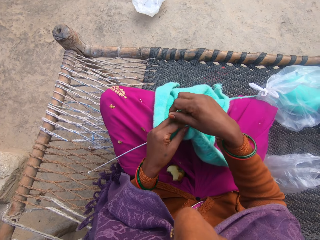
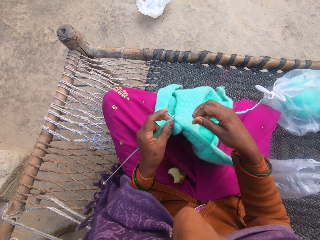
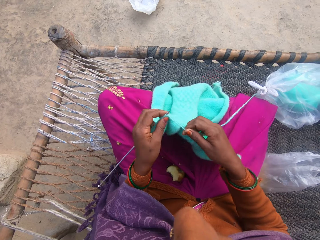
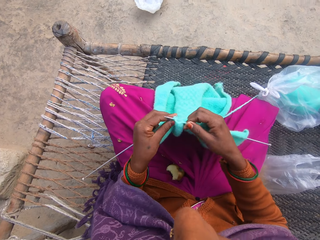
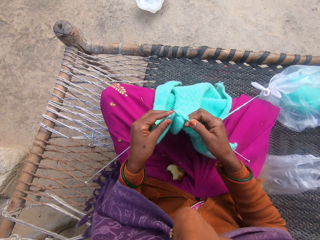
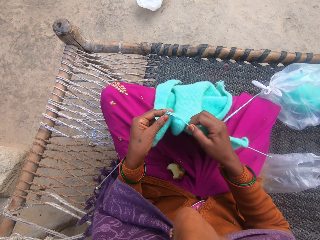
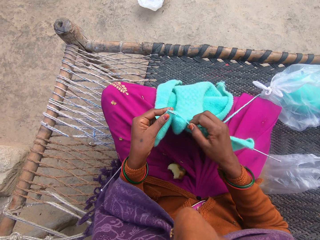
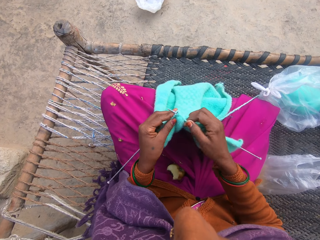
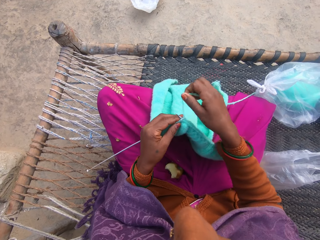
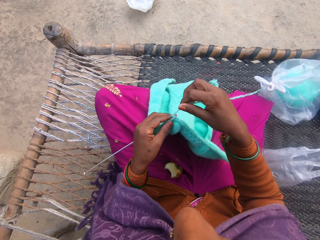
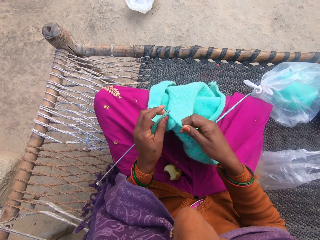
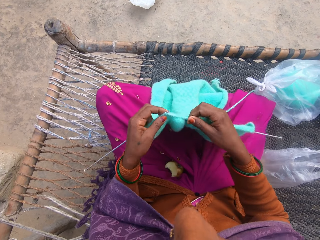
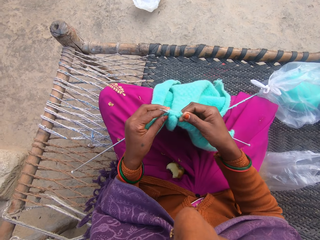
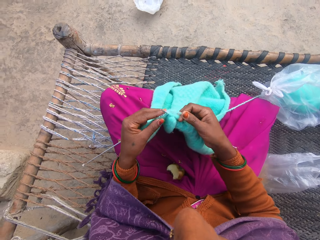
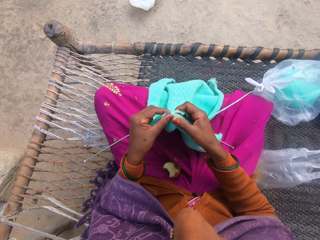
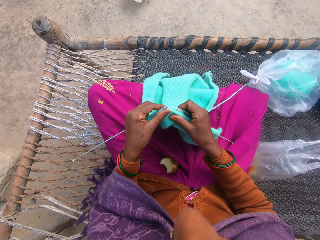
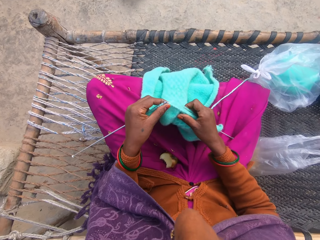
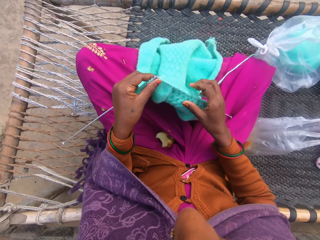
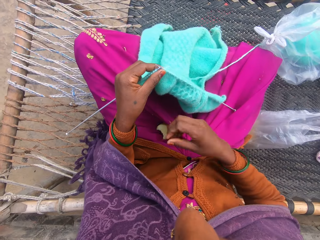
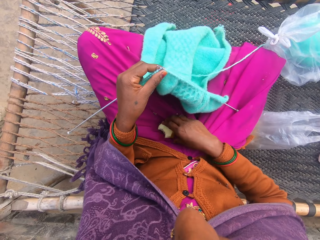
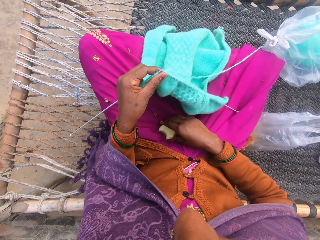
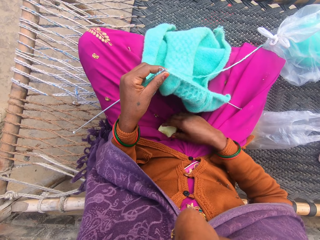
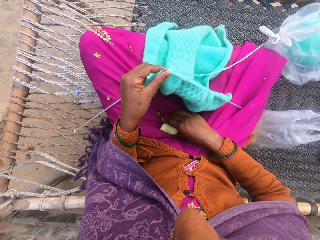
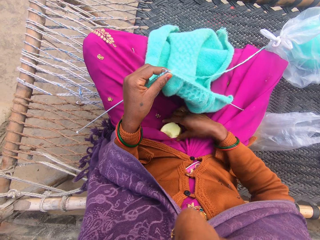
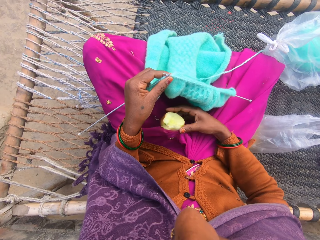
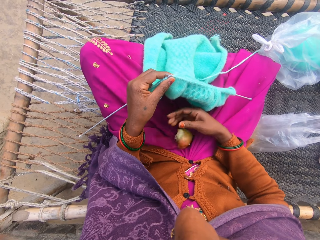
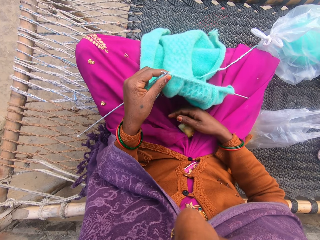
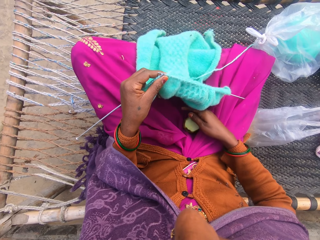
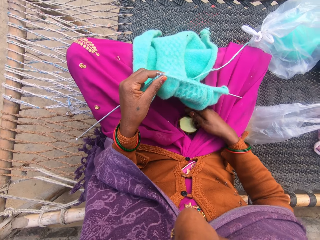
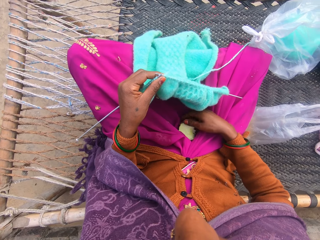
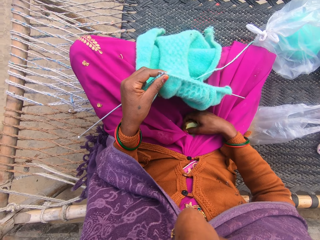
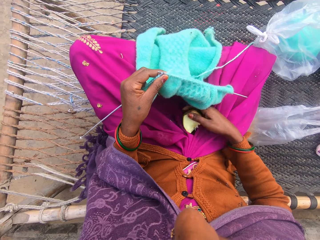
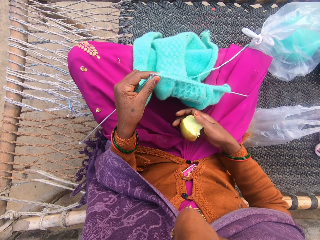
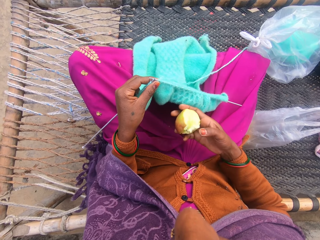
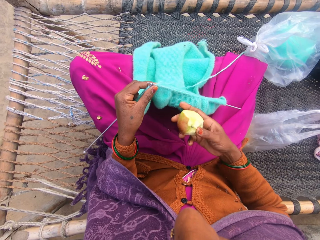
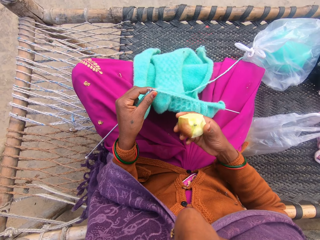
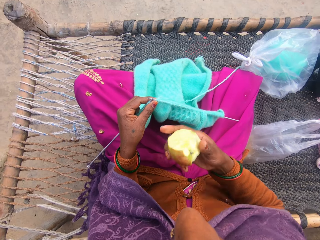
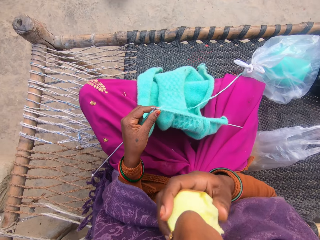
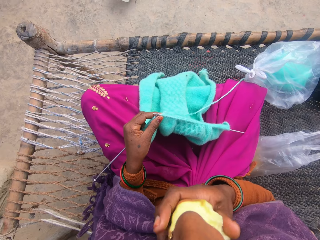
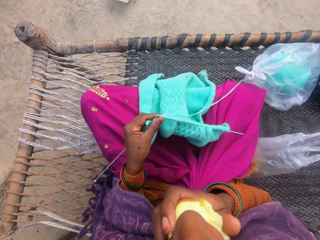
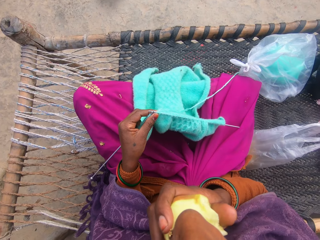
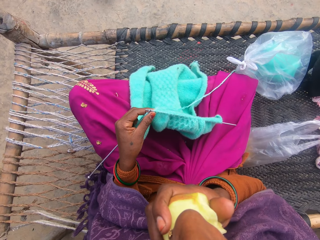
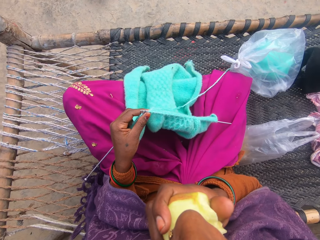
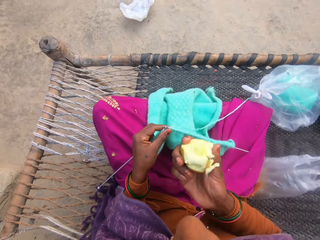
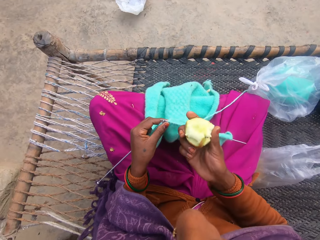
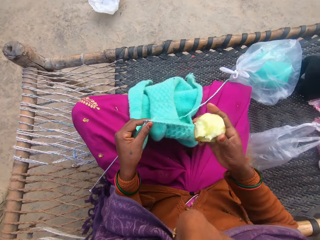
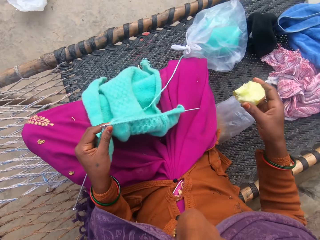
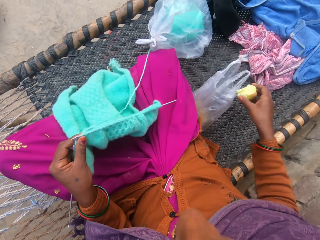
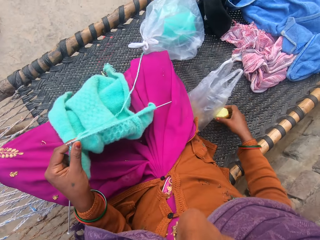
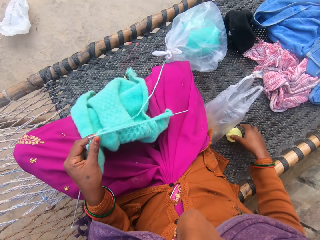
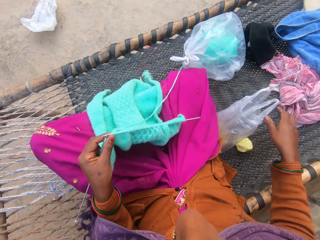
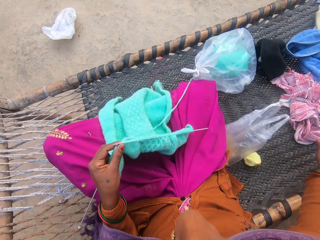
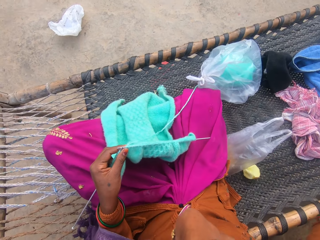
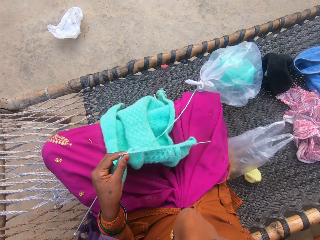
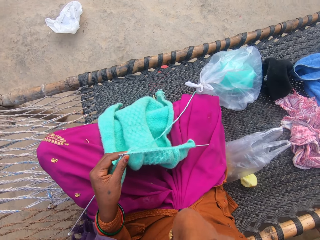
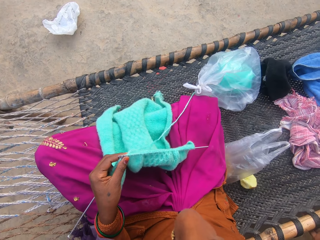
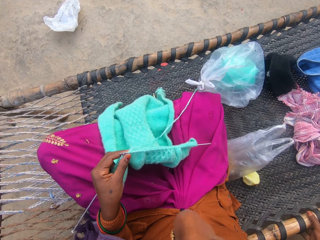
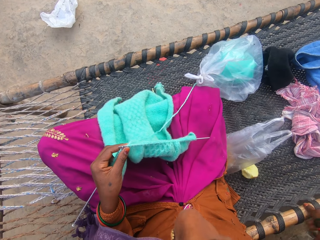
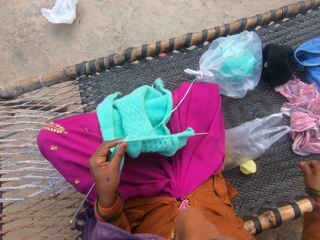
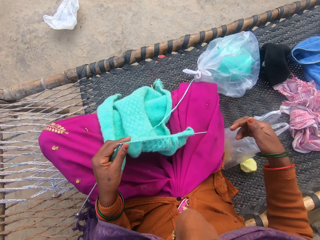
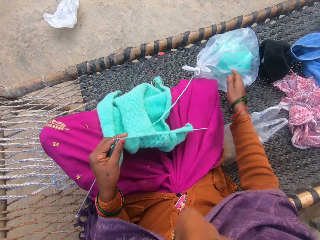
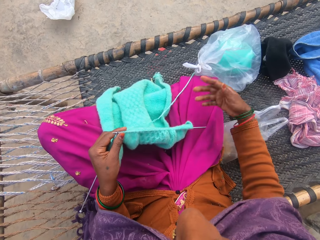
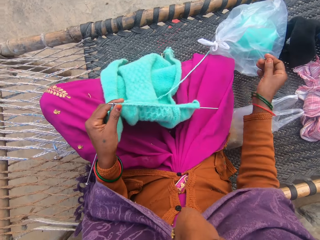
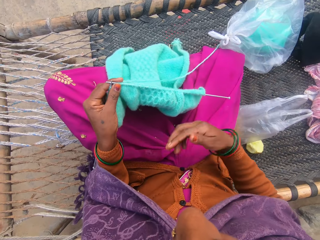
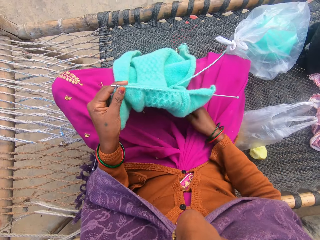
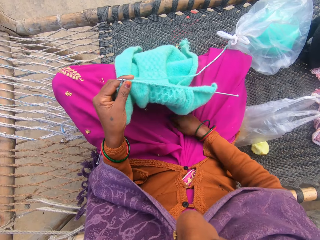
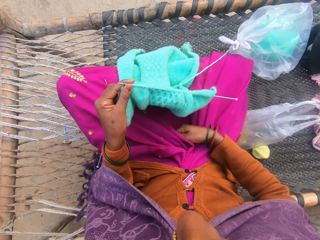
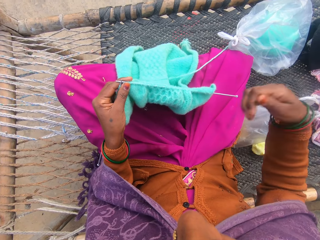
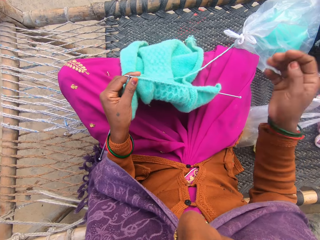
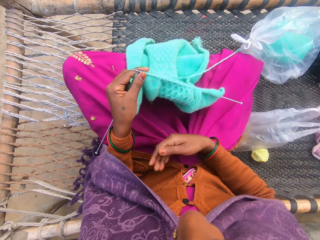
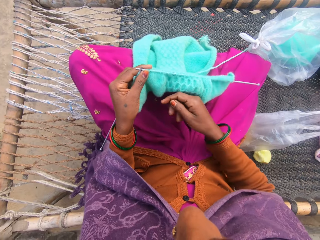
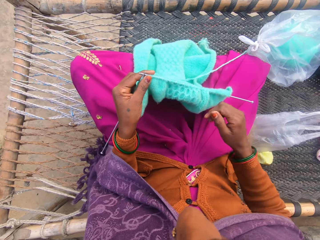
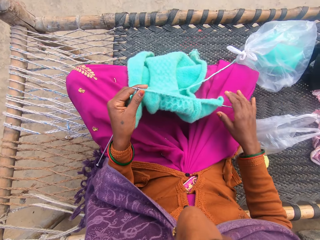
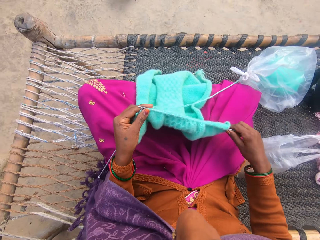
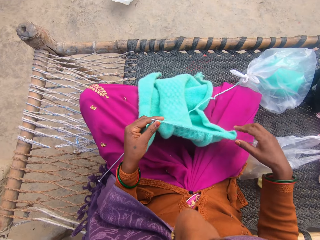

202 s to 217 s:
The camera wearer rolls the string on the knitting needle. She knits the cloth. She picks the apple from her cloth. She eats the apple. She drops the apple on the charpoy. She wipes off the dirt on her cloth.

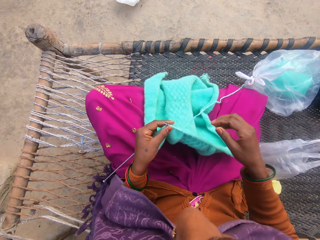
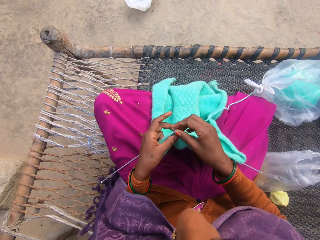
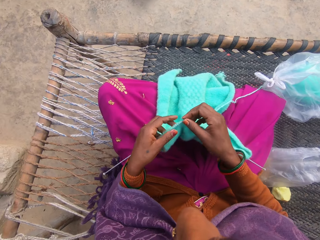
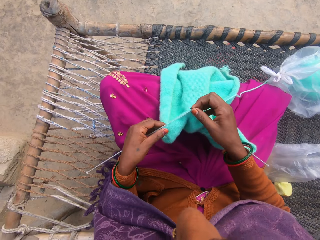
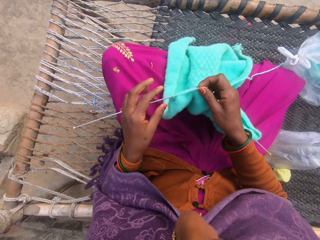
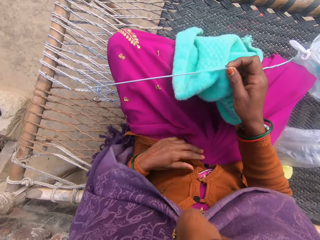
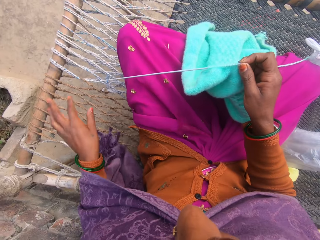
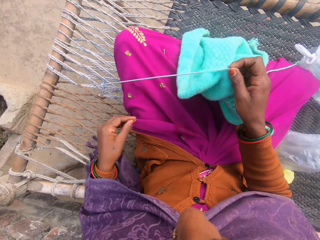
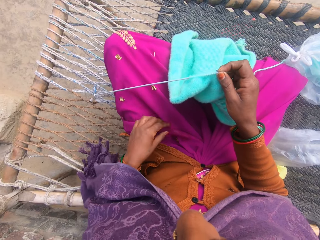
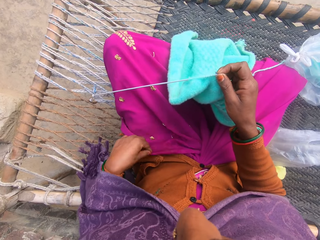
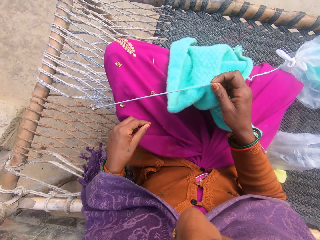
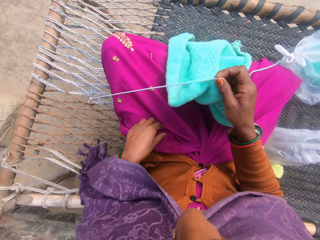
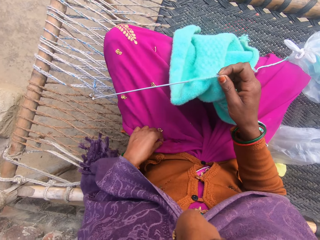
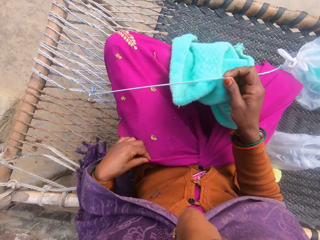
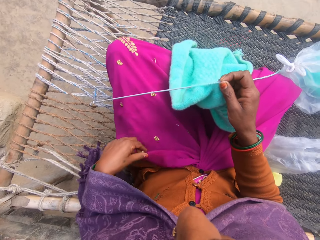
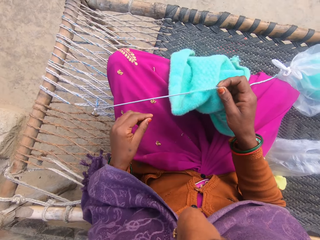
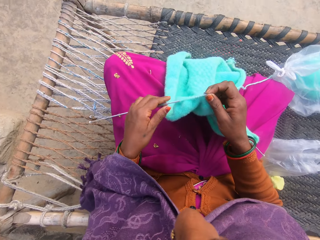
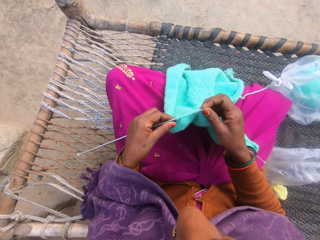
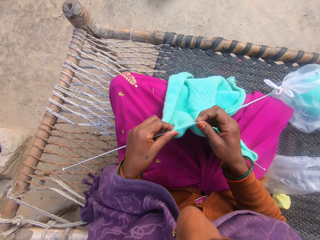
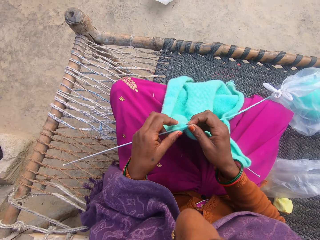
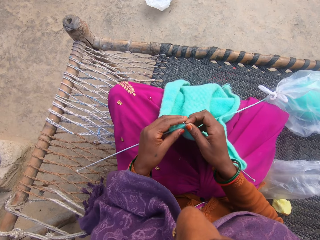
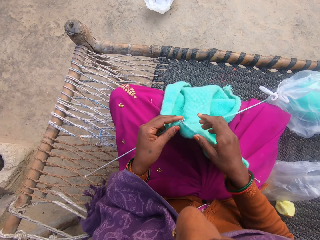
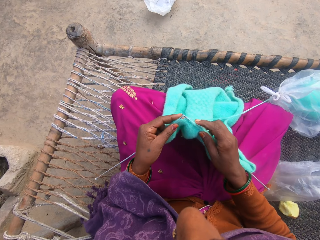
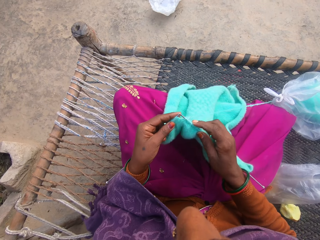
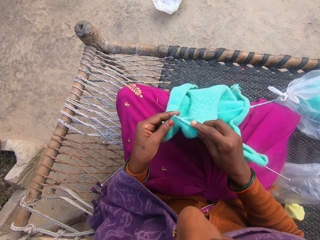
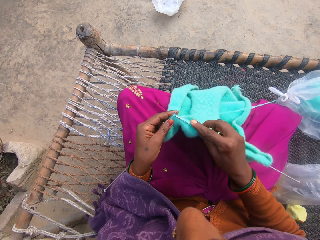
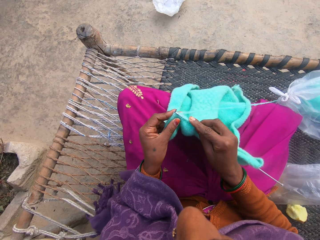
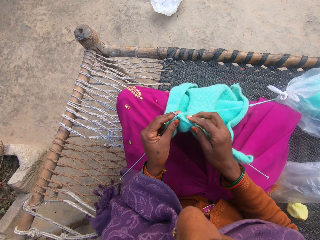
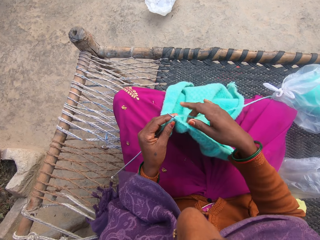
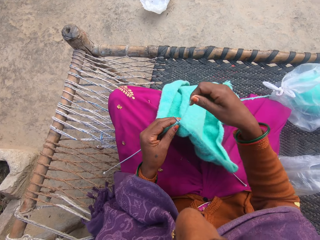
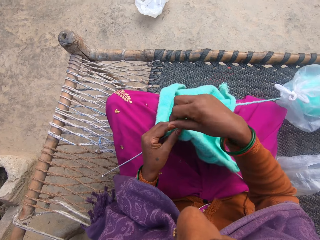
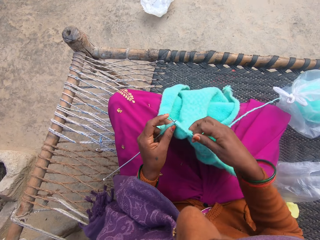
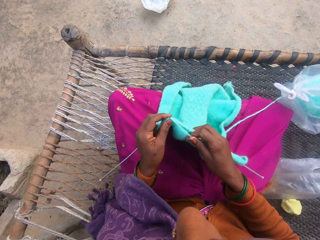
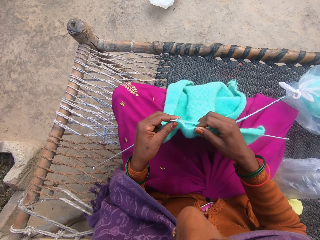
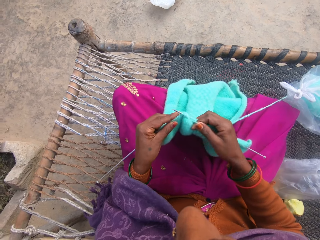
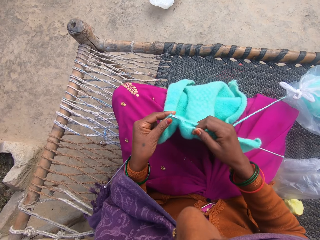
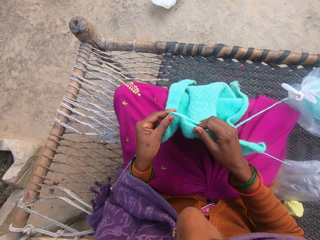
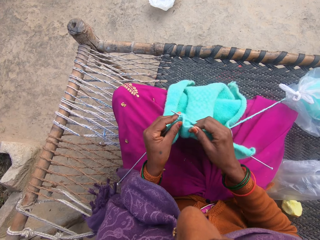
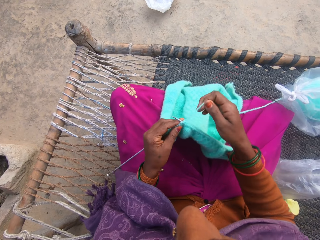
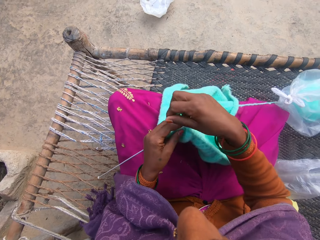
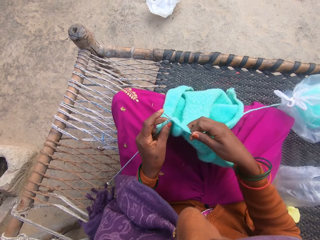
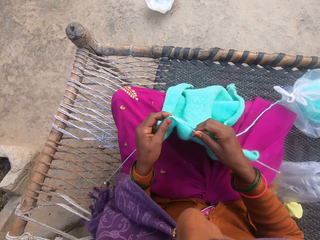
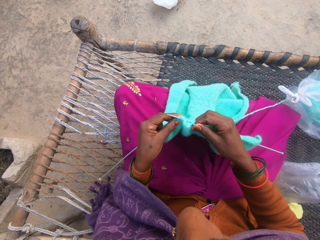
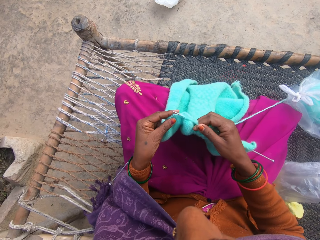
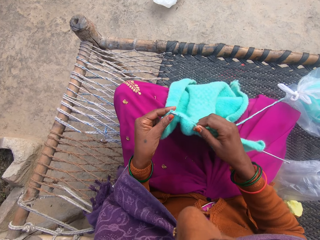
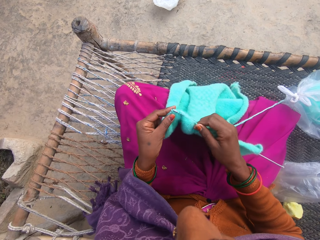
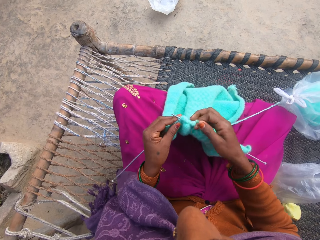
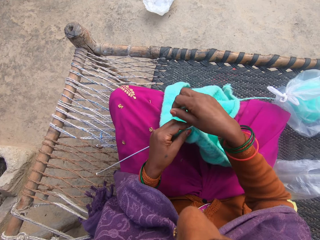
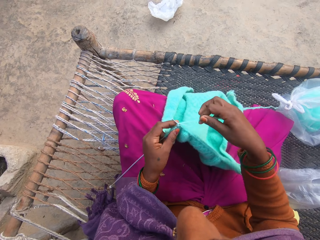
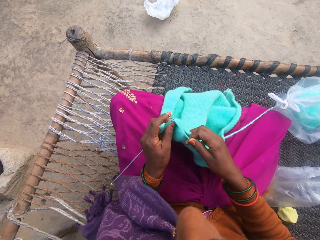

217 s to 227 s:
The camera wearer knits with thread from a yarn on the charpoy. They roll the string on the knitting needle. They knit the cloth.
